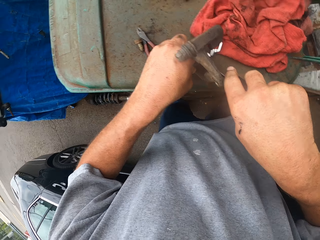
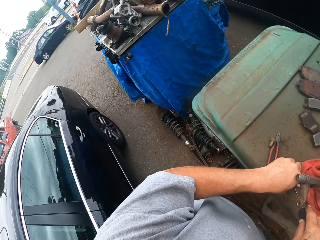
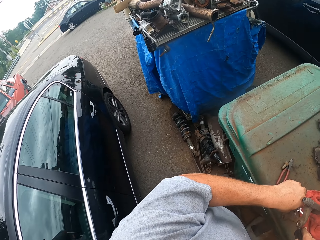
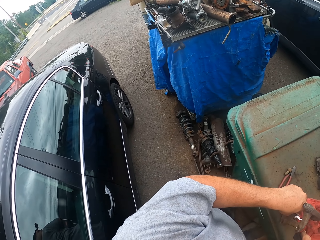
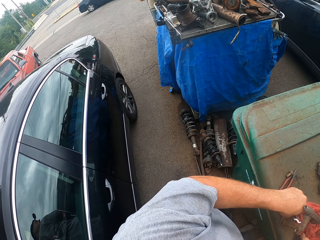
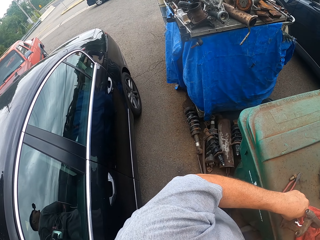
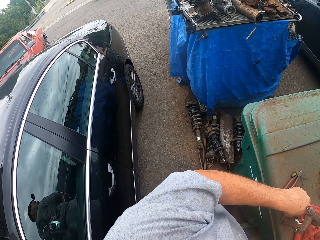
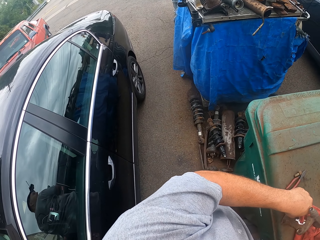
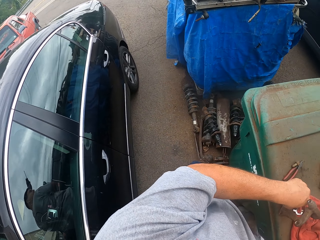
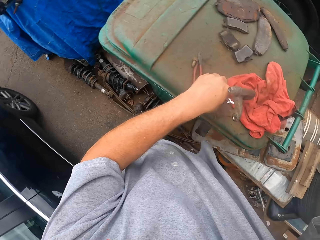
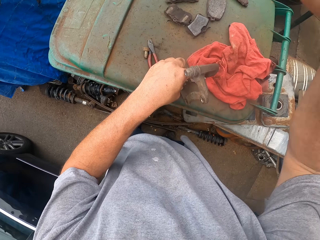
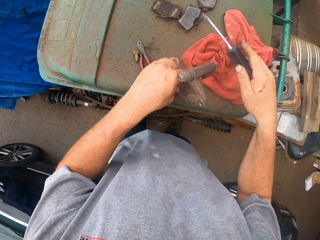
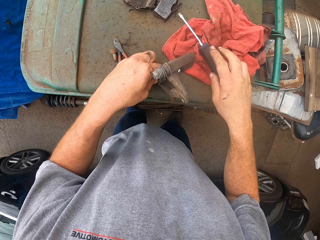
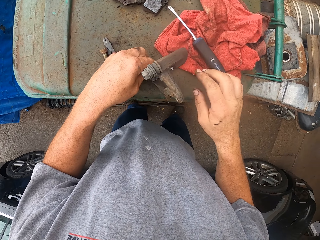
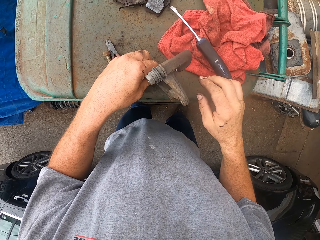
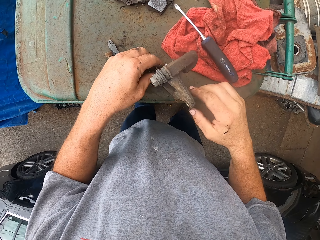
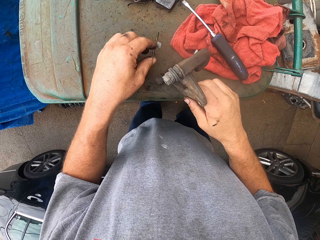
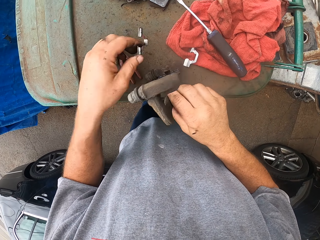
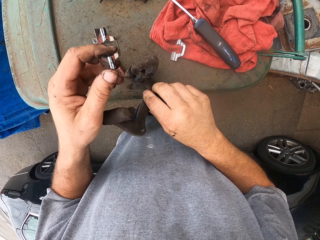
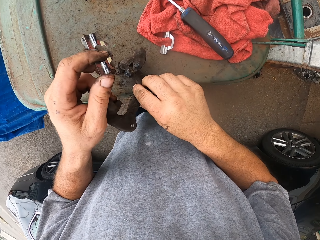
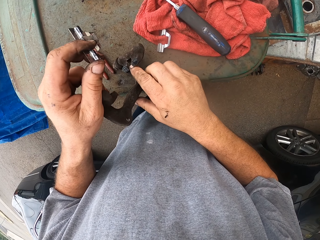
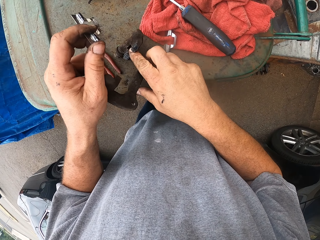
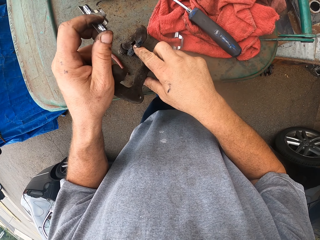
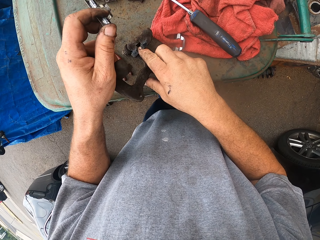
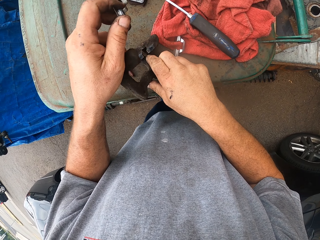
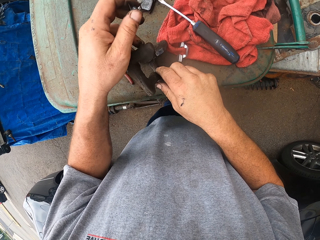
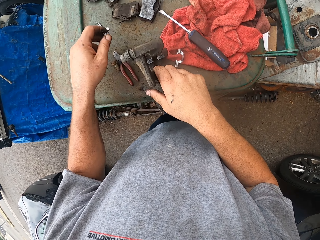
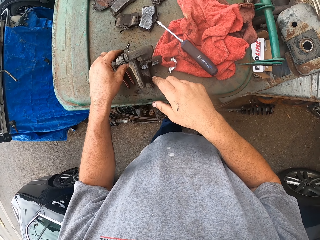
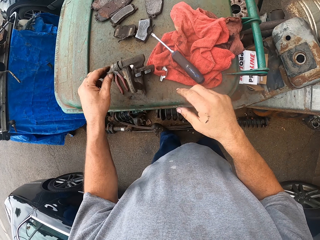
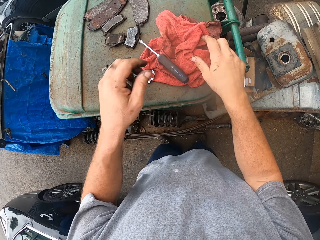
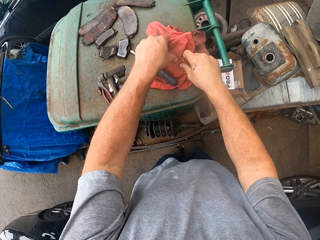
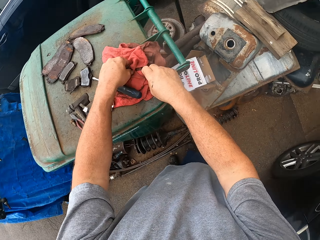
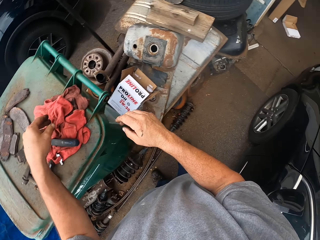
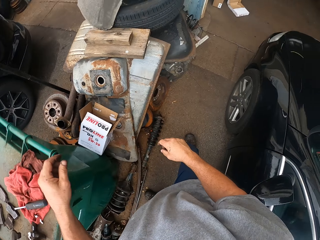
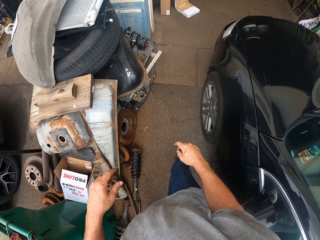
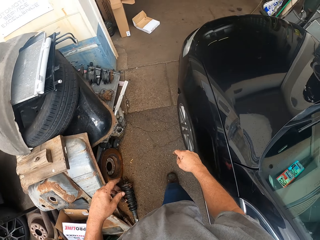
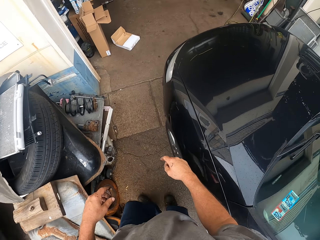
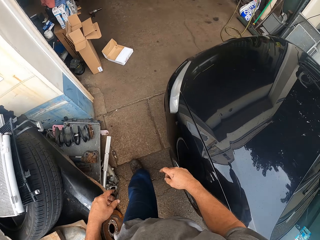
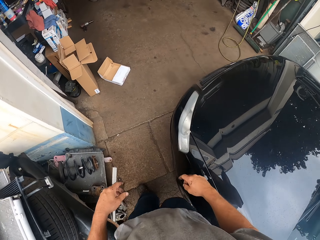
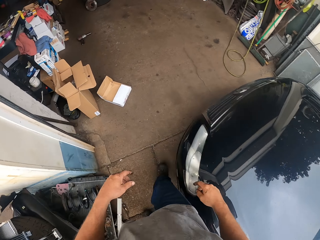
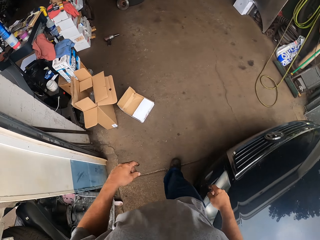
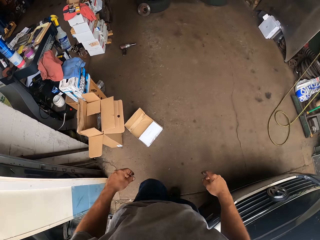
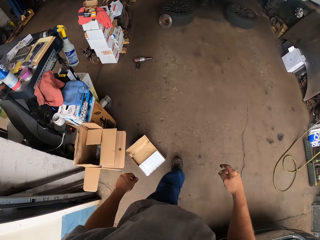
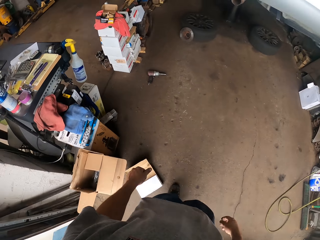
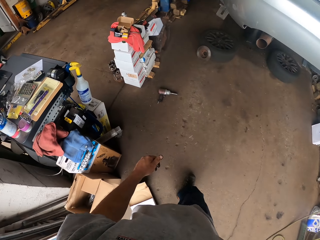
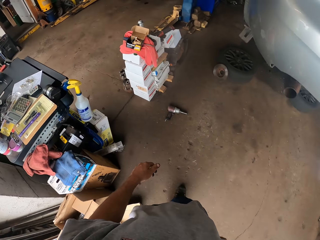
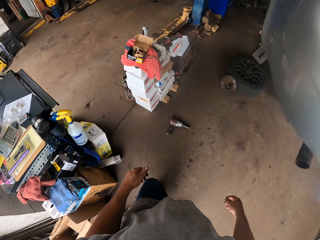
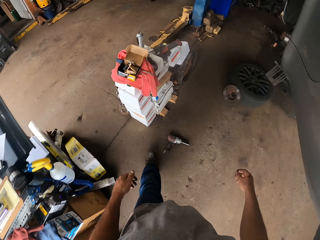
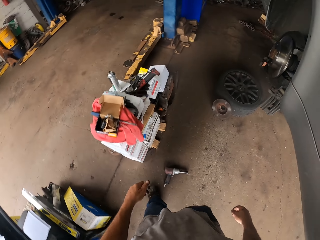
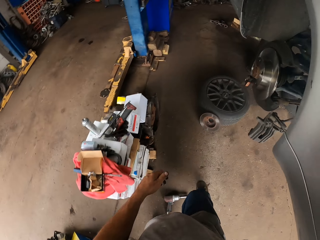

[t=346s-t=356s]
The camera wearer looks around. They drop the screwdriver. They move something. They drop something. They wipe their hands. They walk around.

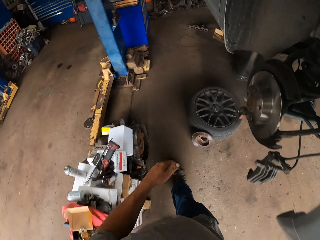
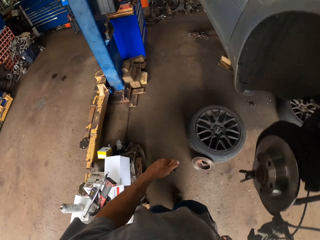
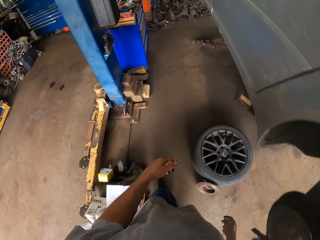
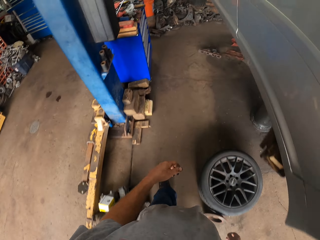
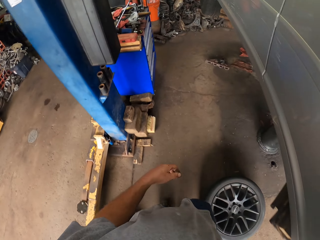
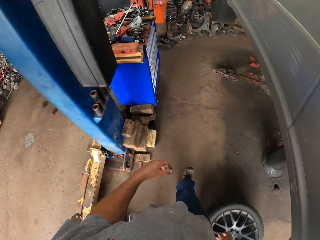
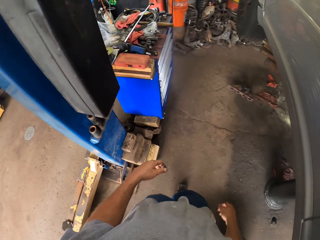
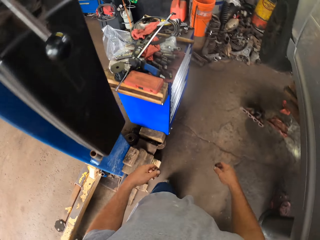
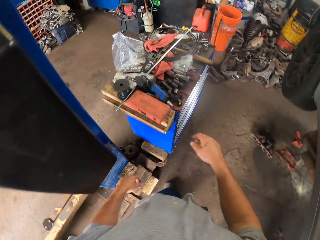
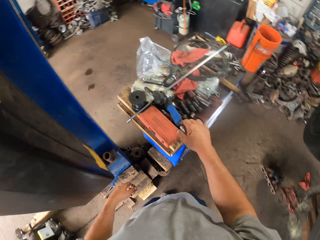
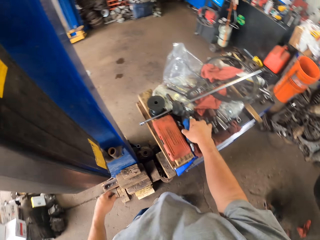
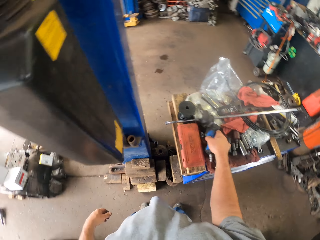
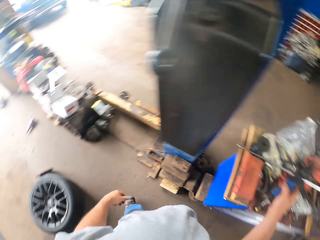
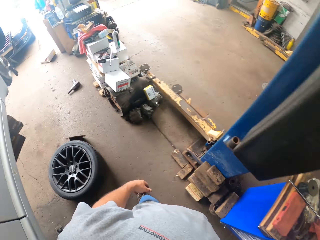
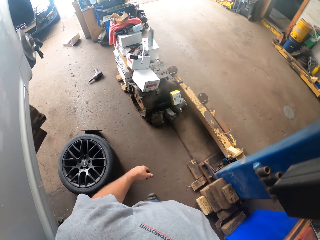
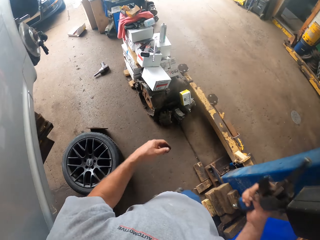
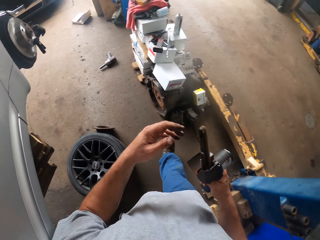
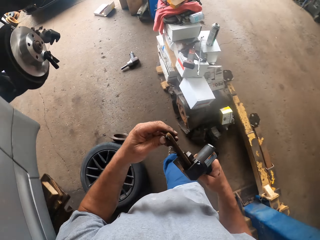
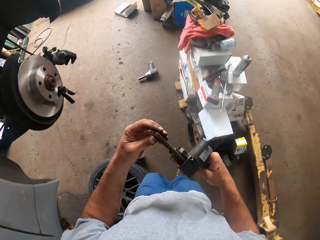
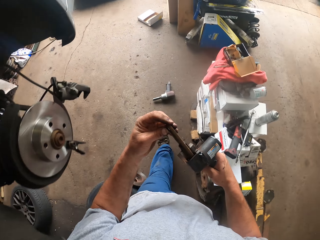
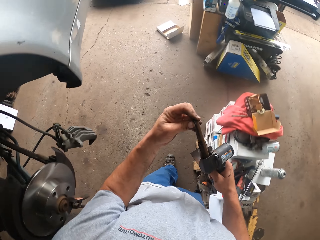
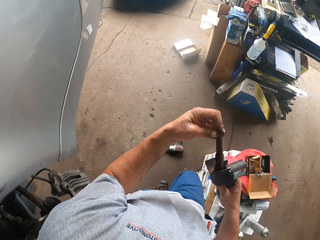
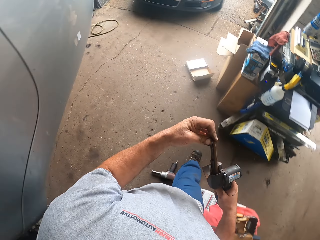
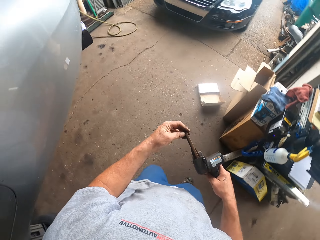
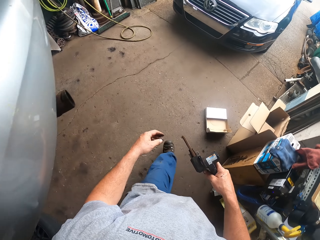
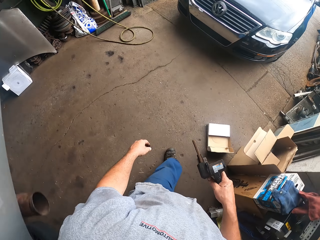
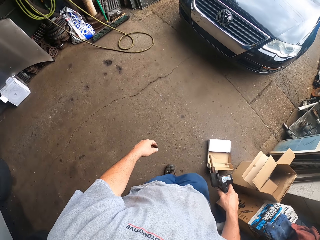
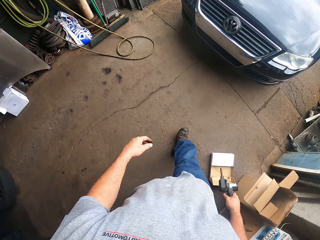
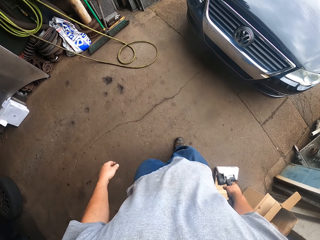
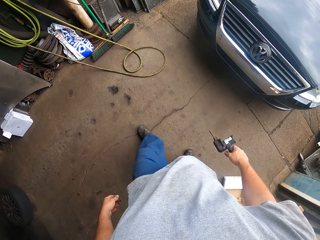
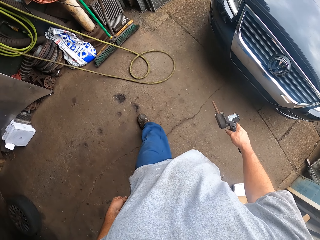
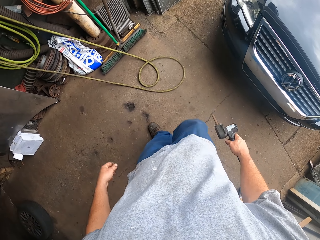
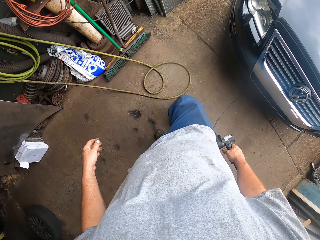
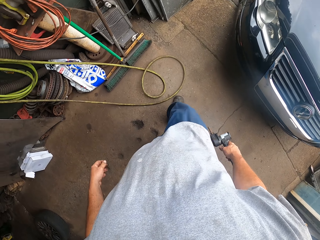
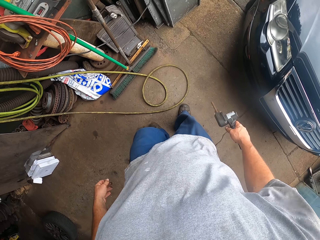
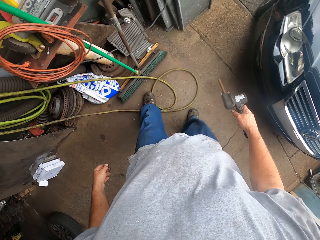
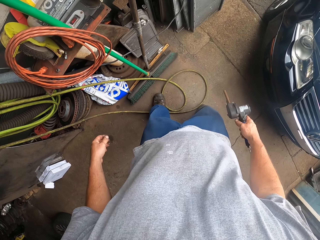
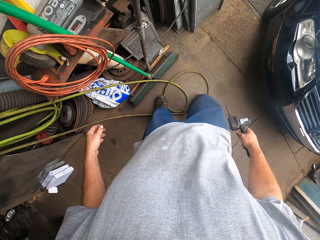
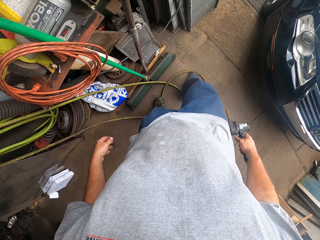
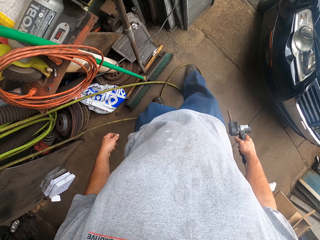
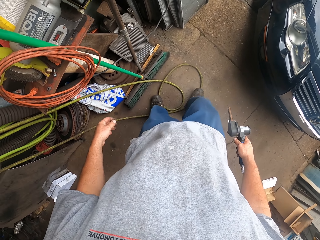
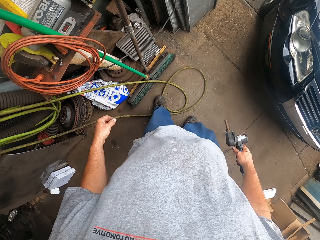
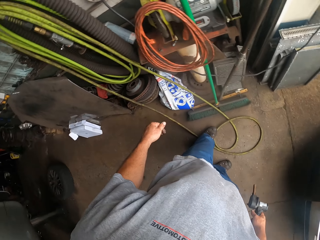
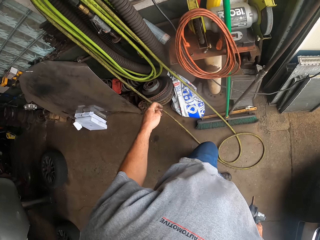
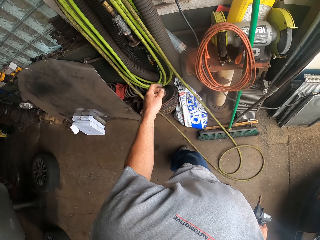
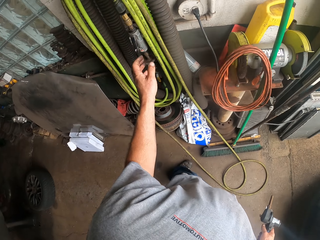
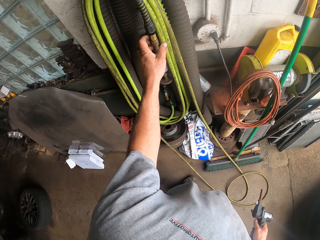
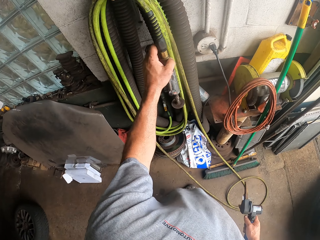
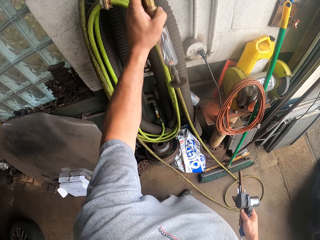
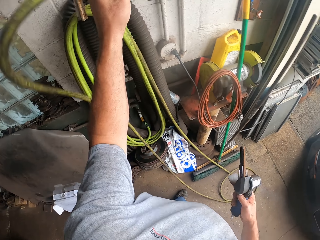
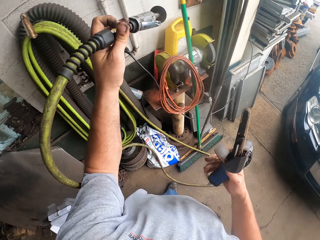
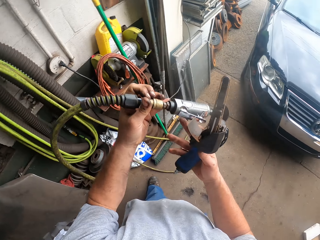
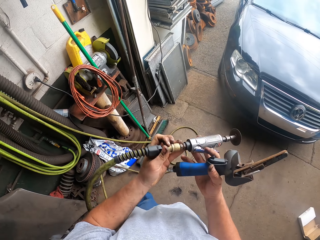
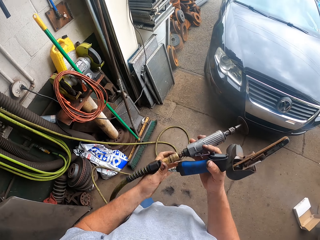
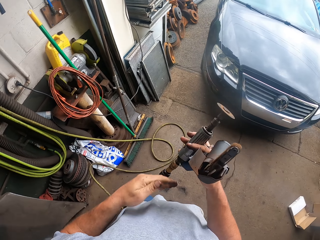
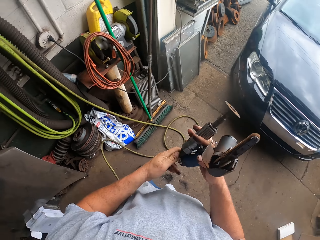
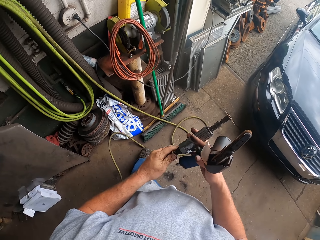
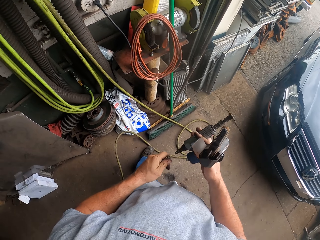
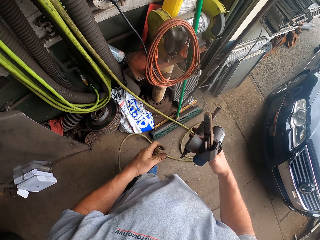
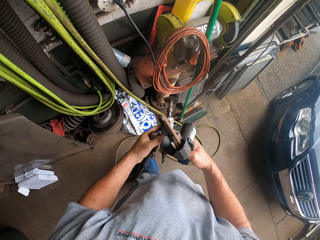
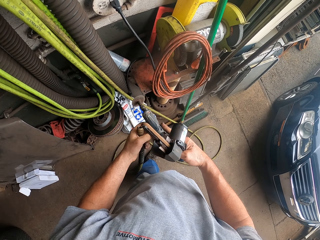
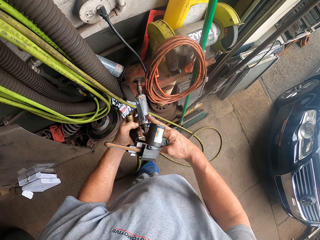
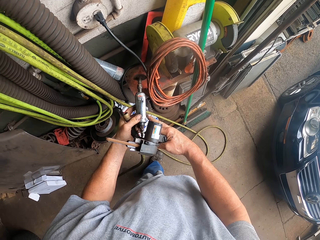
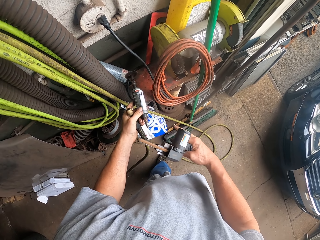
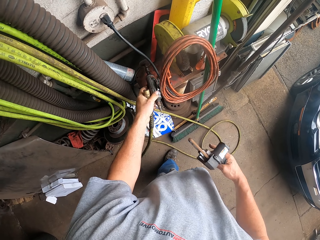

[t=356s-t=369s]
The camera wearer picks up a drill. They walk around. They hold something. They pick up something. They separate something.
